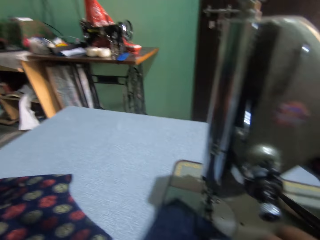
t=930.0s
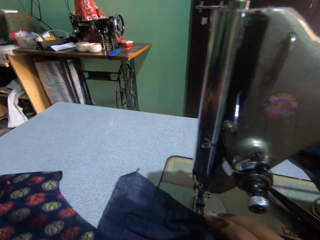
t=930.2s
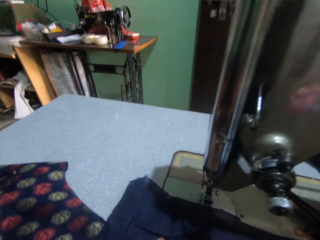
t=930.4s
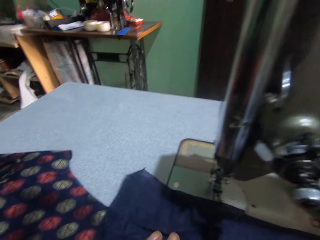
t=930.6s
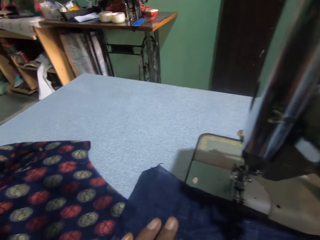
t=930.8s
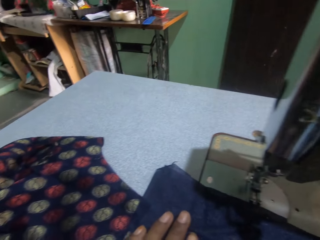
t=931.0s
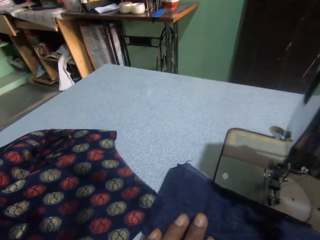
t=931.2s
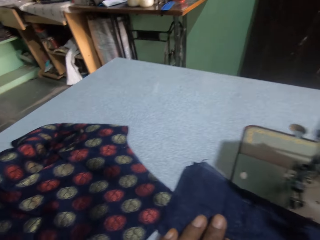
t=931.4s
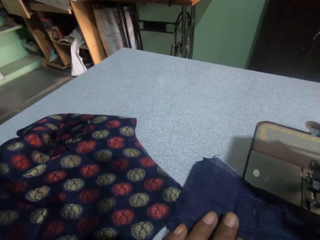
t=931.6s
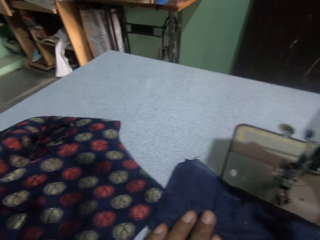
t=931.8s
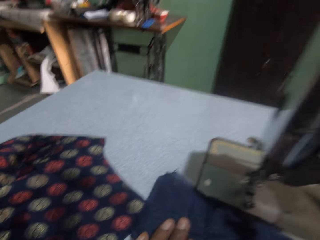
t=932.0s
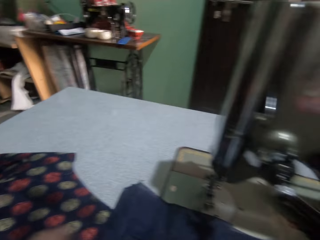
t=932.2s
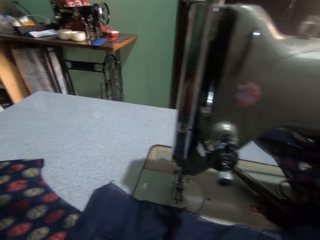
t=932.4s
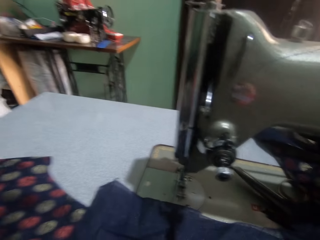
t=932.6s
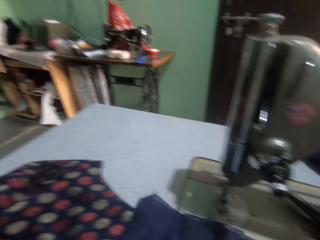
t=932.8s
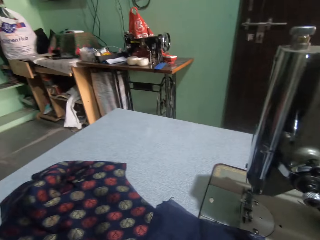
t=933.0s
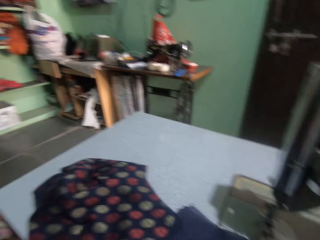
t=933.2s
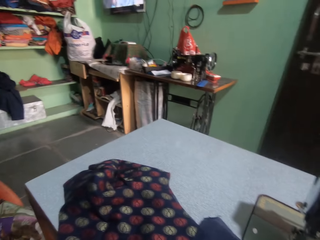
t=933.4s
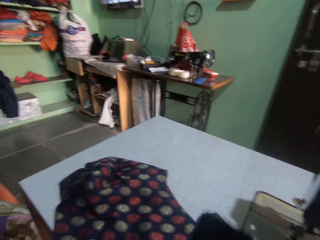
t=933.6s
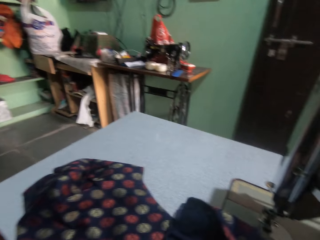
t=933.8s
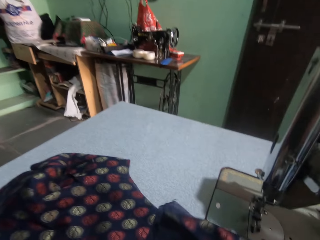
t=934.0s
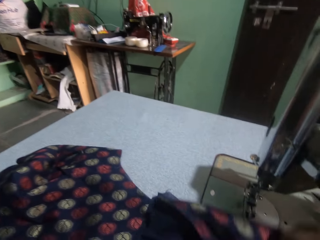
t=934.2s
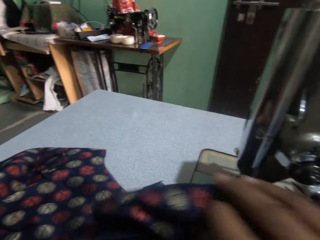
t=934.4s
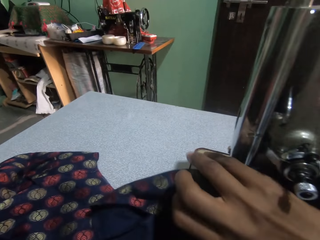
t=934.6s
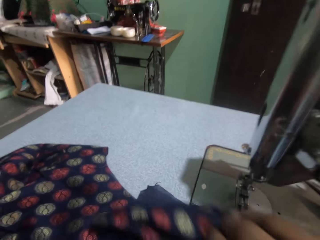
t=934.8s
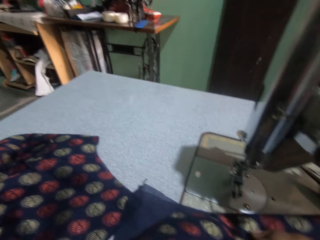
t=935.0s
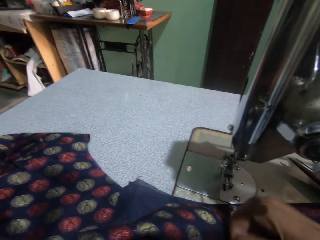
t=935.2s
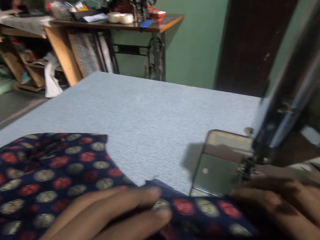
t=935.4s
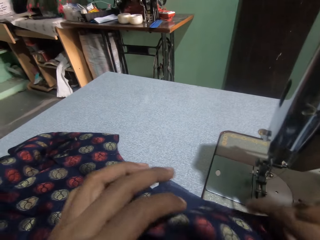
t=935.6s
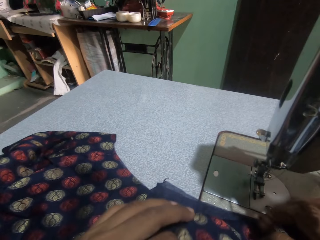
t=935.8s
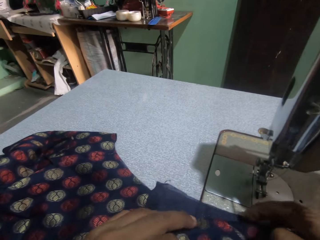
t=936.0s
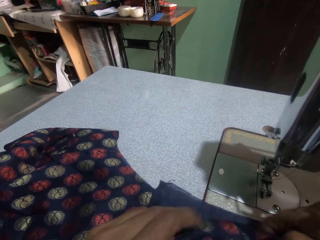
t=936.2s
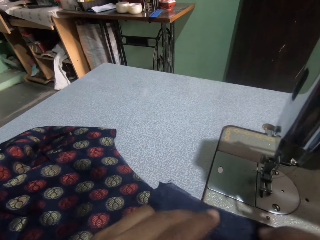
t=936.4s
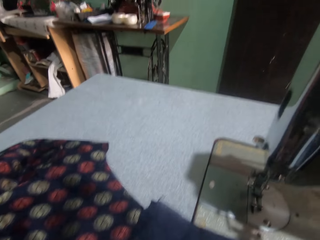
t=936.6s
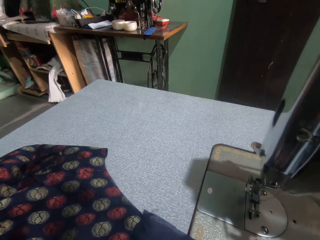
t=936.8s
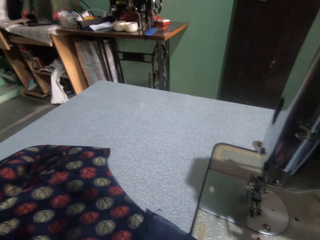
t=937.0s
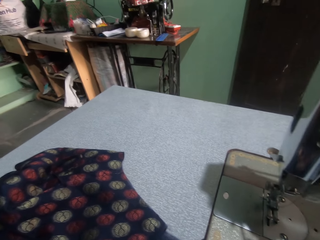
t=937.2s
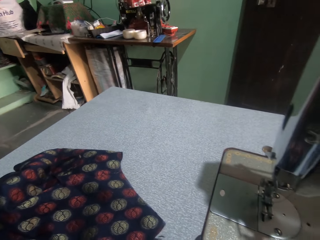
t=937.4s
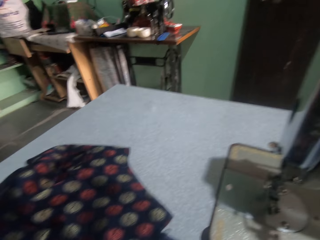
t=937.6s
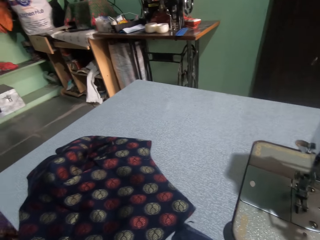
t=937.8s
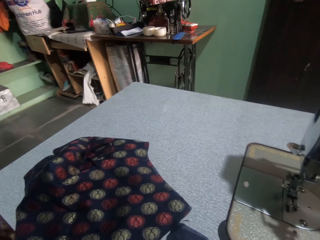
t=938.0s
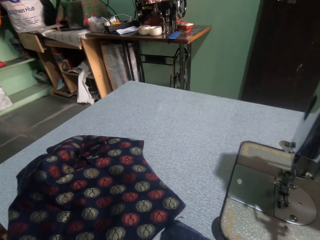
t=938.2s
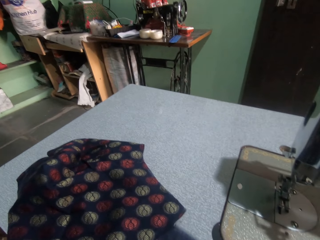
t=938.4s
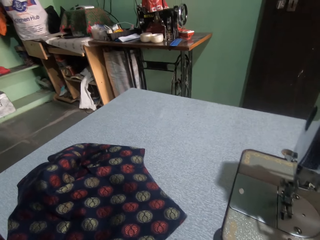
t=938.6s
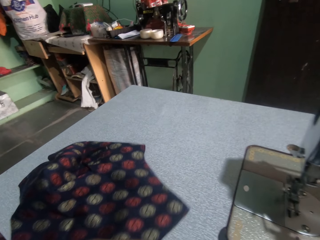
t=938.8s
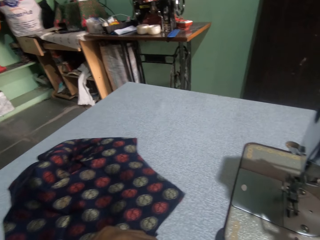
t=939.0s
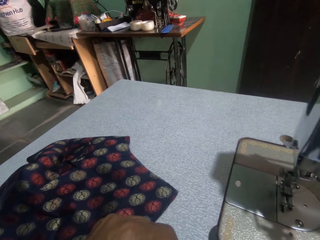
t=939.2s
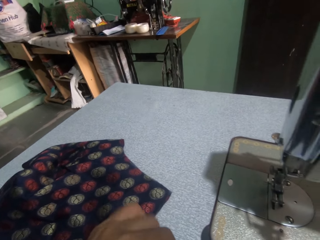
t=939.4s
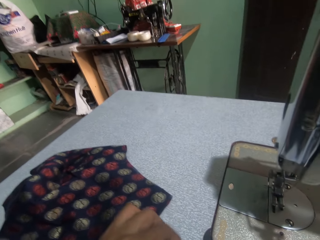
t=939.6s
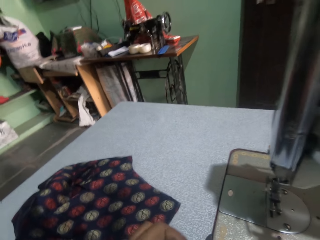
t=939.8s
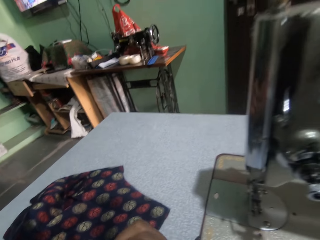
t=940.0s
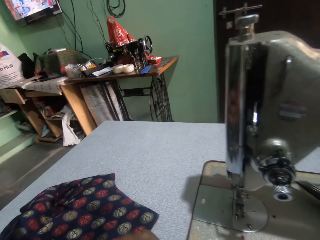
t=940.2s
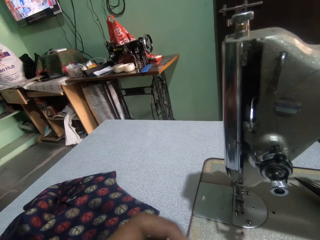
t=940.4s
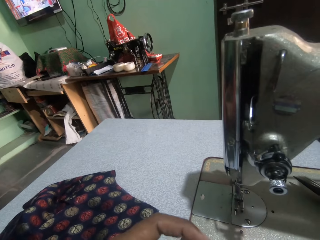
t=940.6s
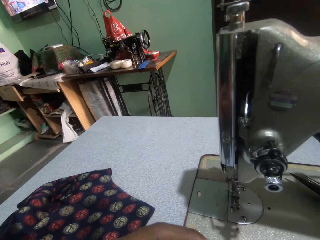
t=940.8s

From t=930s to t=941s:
The camera wearer holds a cloth on a sewing machine. They look around. They fold the material. They adjust the cloth on the sewing machine. They look around.

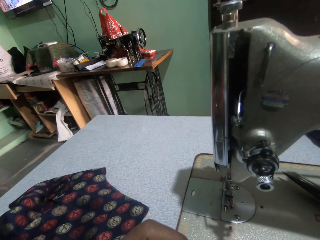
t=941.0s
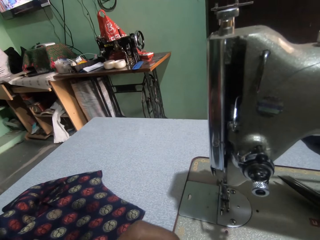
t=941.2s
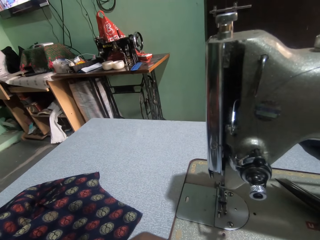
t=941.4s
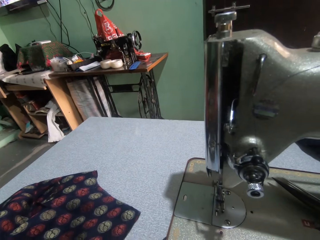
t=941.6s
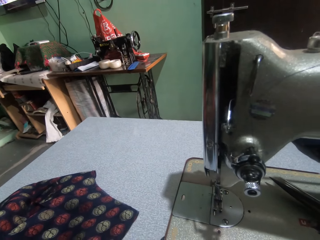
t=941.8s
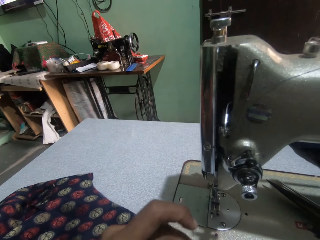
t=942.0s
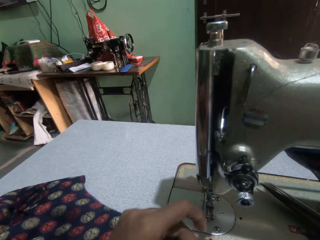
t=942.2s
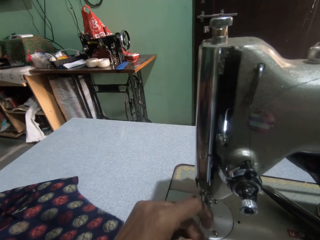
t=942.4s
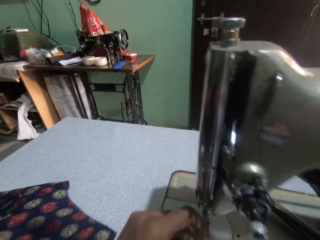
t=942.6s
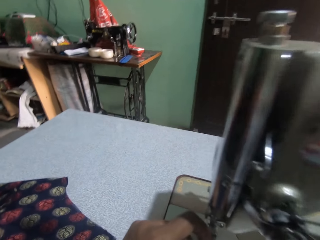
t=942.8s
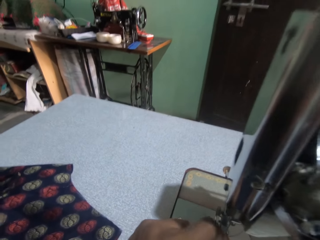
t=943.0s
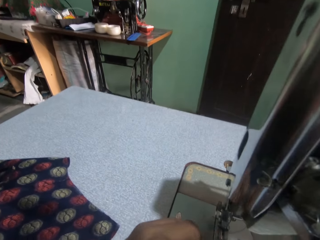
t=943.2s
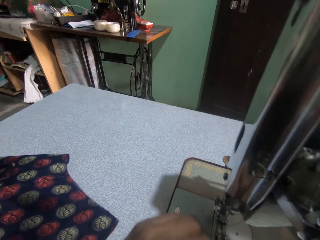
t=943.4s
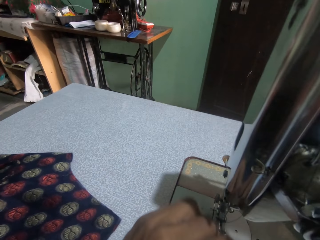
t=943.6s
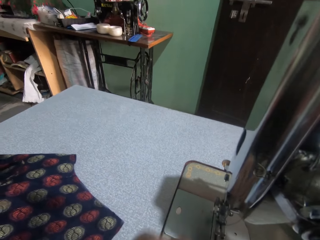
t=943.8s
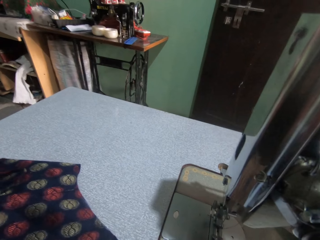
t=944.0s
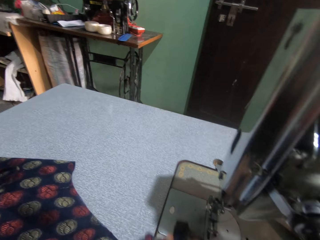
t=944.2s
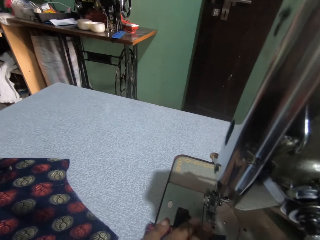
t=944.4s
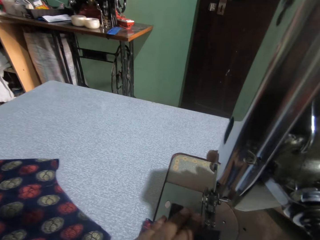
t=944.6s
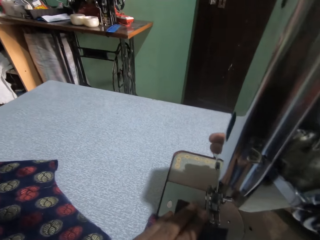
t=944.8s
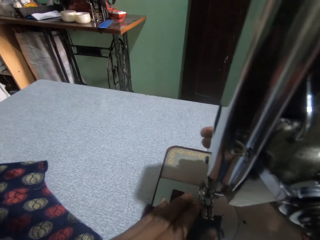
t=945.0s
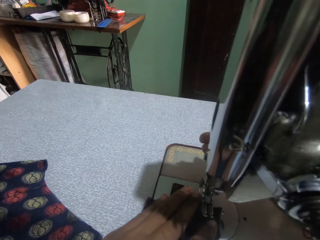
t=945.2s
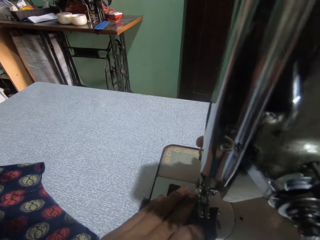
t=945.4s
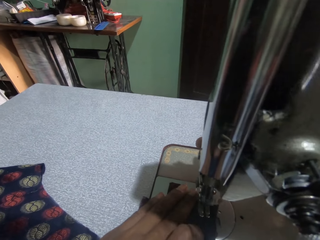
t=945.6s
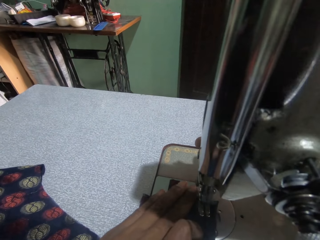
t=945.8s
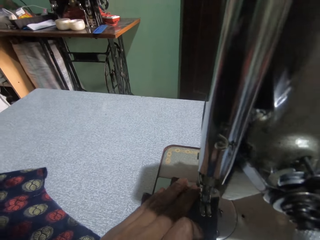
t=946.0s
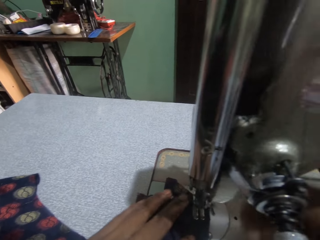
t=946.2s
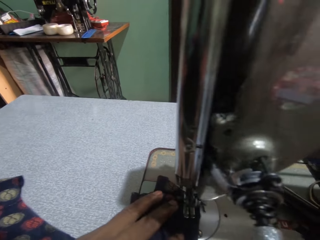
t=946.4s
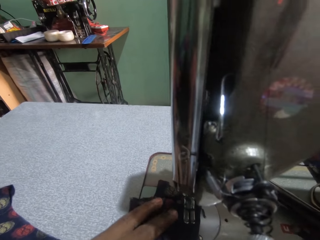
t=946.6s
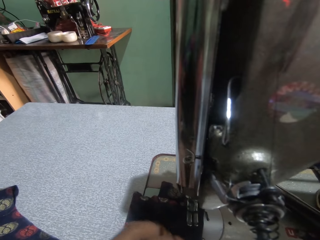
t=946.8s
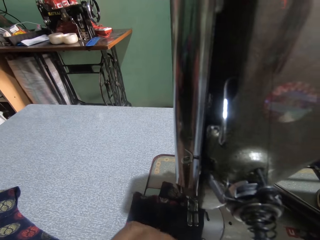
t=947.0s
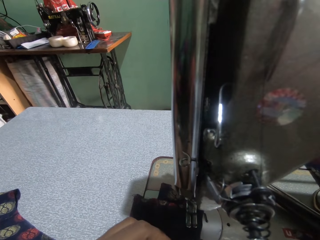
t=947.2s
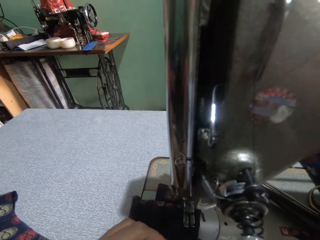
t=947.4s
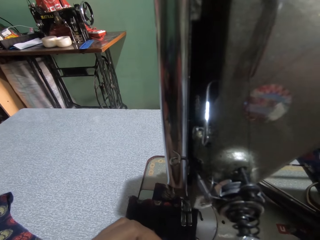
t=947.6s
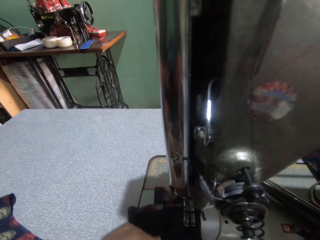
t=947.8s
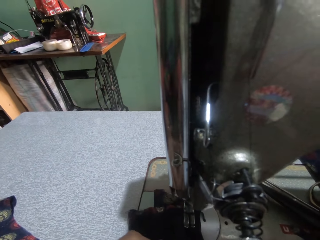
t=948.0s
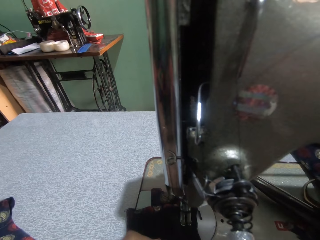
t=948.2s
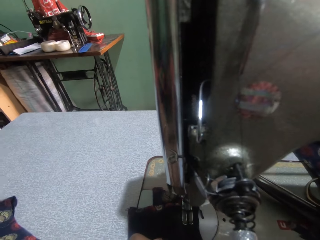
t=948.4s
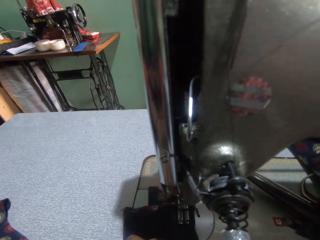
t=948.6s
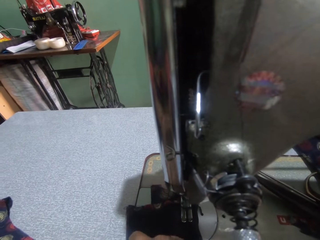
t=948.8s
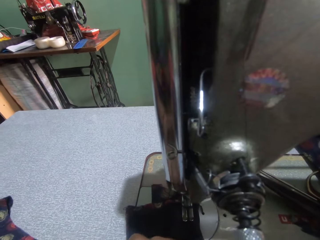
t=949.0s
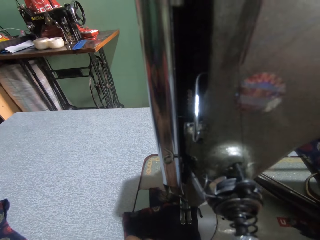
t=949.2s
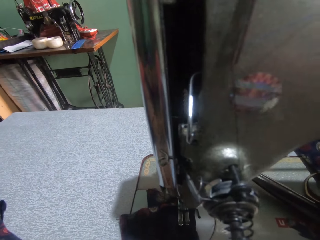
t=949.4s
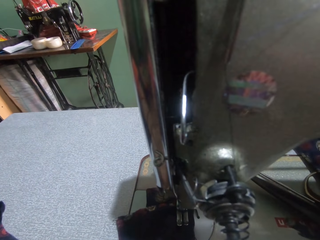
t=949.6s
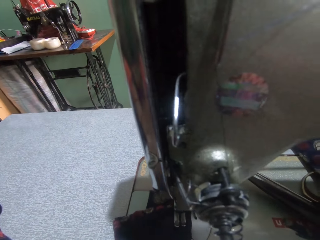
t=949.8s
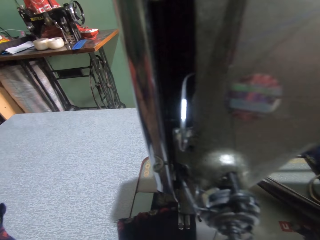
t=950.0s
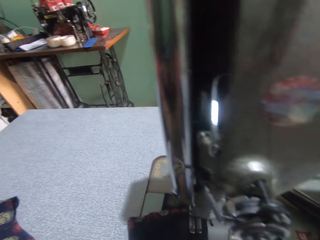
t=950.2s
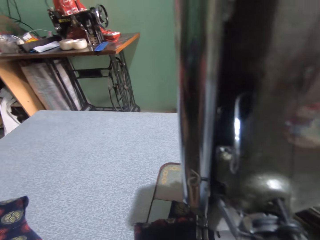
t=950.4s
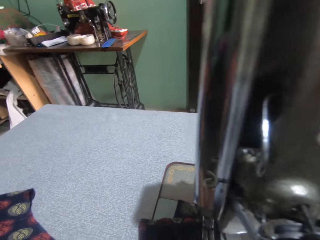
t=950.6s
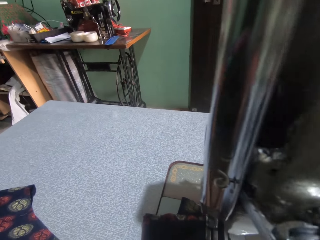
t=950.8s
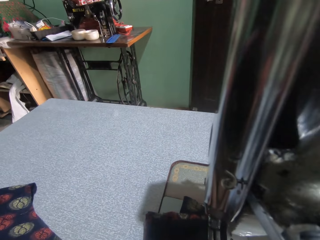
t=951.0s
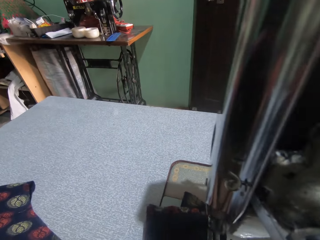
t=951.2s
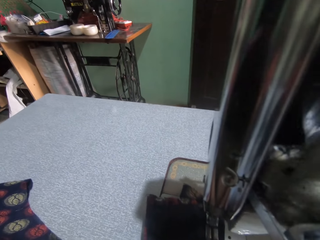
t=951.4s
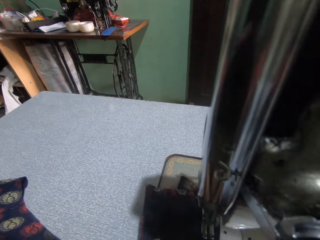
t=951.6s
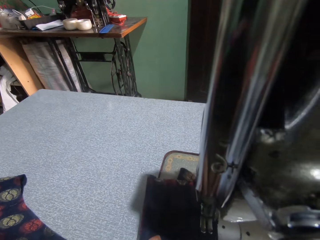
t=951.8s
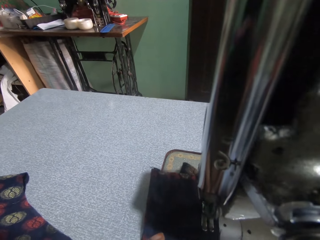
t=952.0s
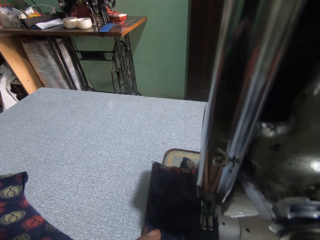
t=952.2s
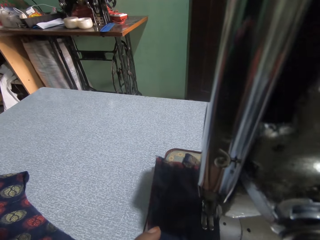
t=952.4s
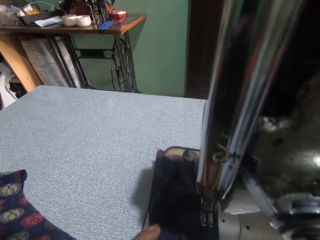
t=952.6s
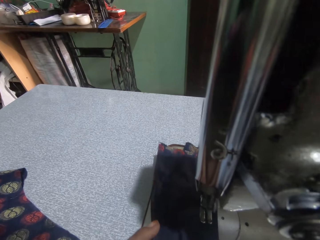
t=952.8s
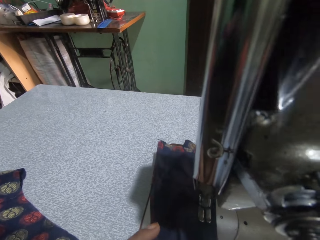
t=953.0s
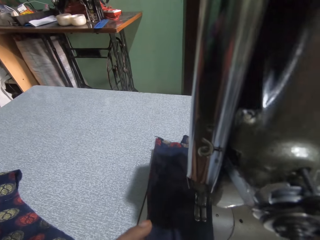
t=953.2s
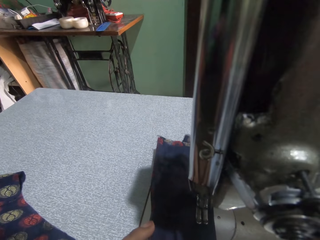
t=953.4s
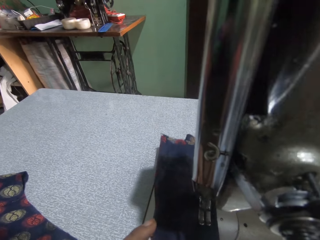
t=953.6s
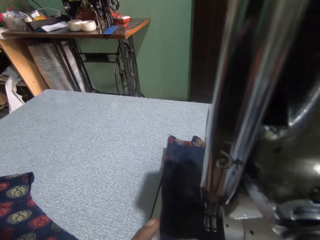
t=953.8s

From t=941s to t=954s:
The camera wearer puts a cloth on a sewing machine. They move something on the sewing machine. They sew the cloth on the sewing machine. They adjust the cloth on the sewing machine. They sew the cloth on the sewing machine.
